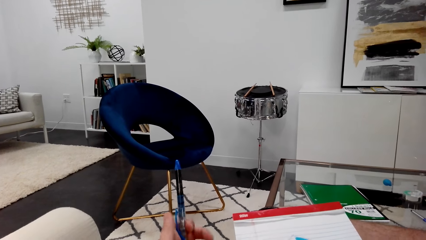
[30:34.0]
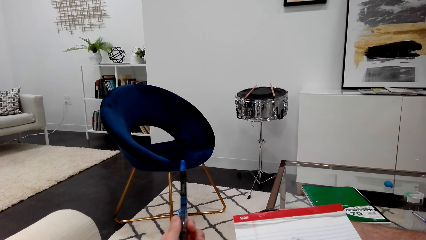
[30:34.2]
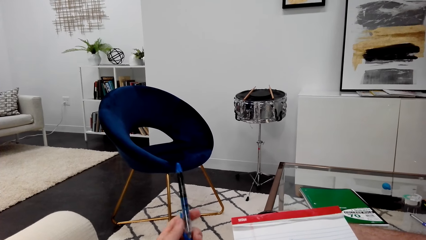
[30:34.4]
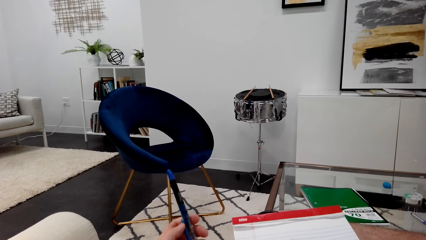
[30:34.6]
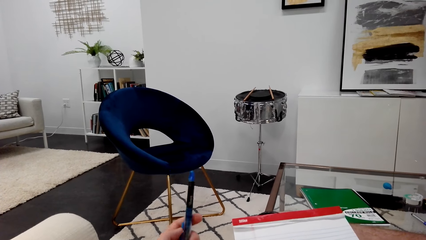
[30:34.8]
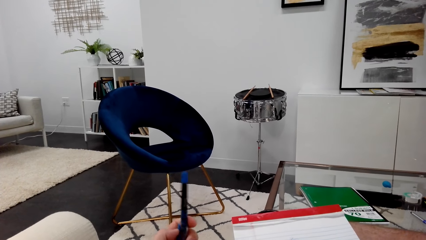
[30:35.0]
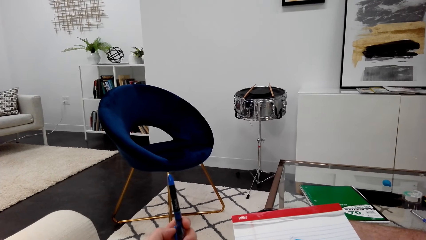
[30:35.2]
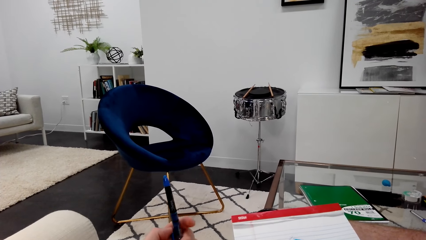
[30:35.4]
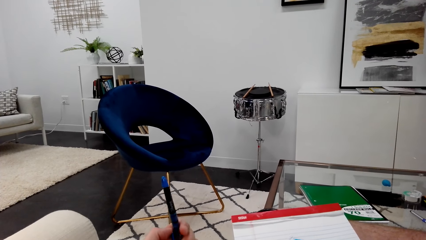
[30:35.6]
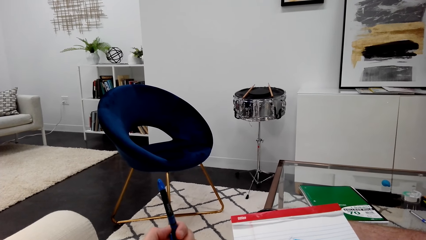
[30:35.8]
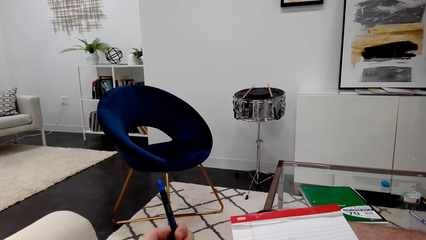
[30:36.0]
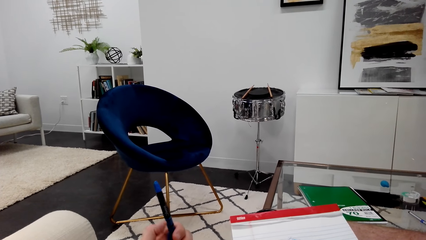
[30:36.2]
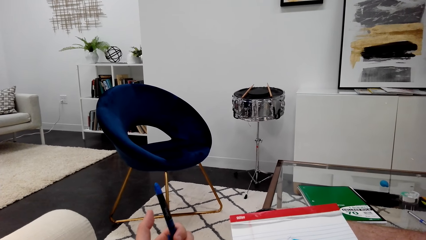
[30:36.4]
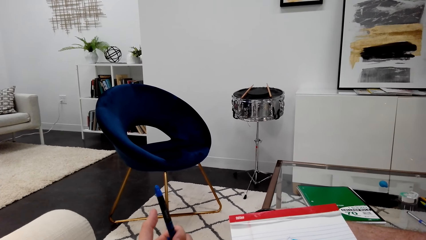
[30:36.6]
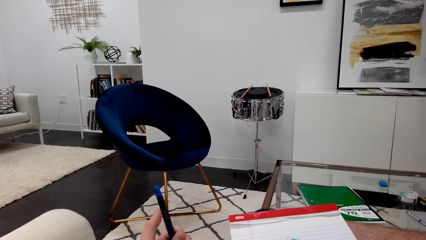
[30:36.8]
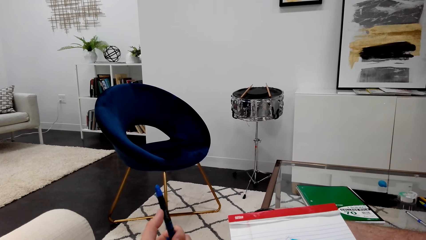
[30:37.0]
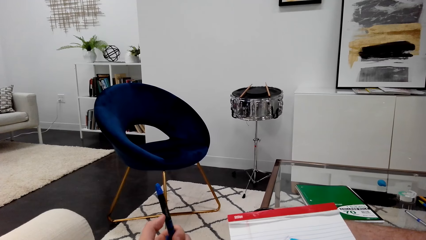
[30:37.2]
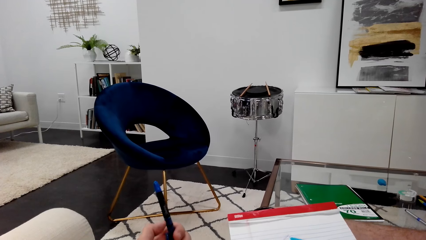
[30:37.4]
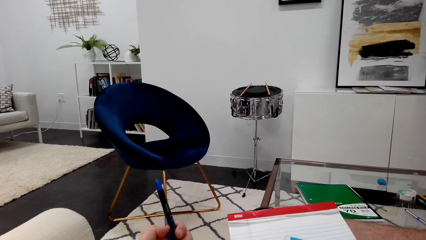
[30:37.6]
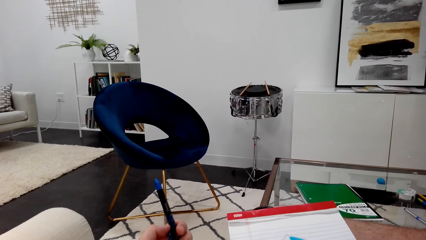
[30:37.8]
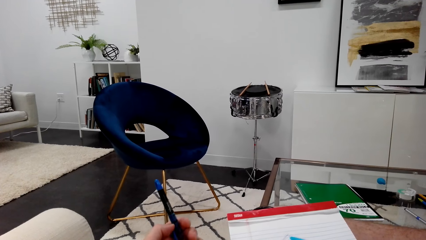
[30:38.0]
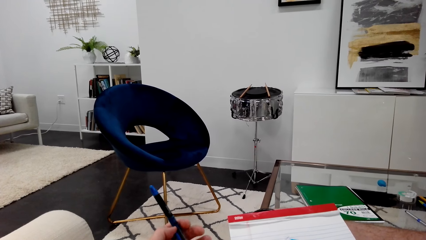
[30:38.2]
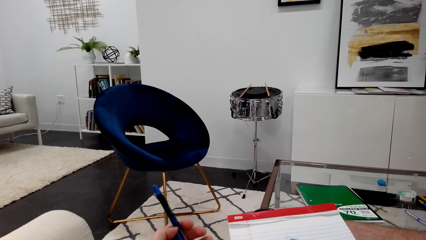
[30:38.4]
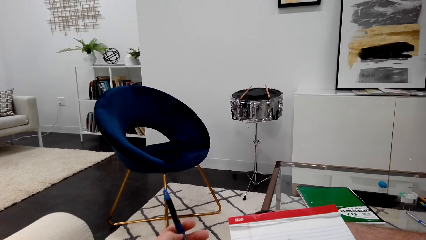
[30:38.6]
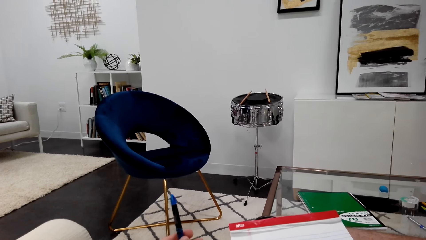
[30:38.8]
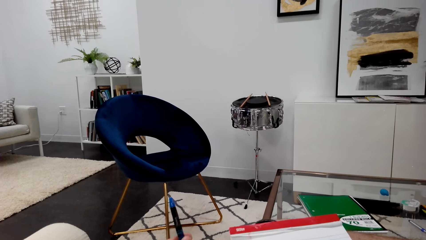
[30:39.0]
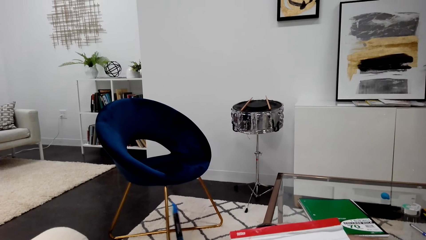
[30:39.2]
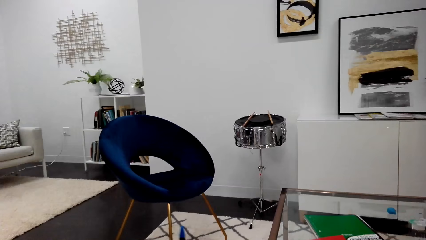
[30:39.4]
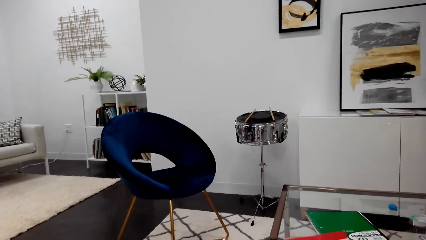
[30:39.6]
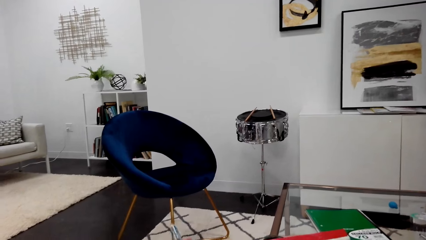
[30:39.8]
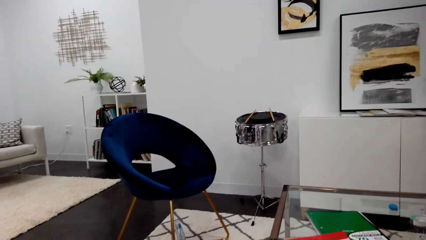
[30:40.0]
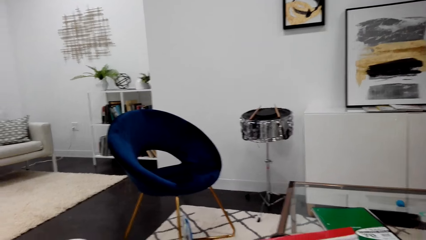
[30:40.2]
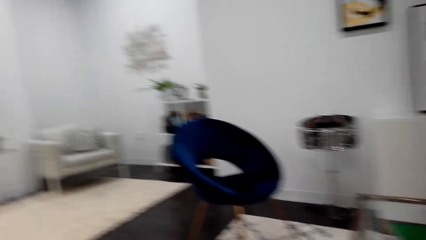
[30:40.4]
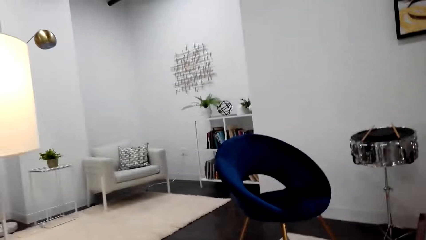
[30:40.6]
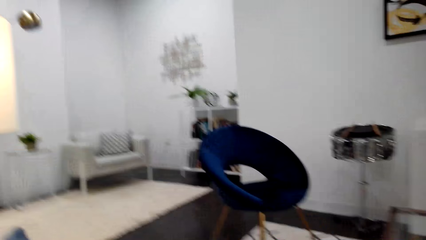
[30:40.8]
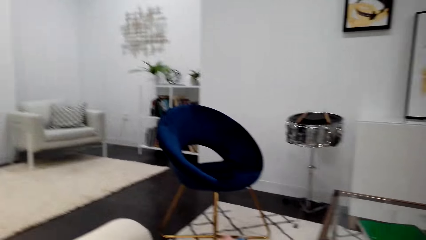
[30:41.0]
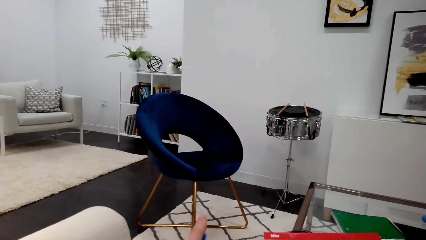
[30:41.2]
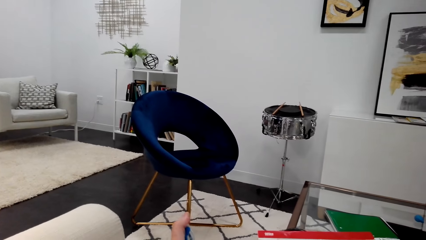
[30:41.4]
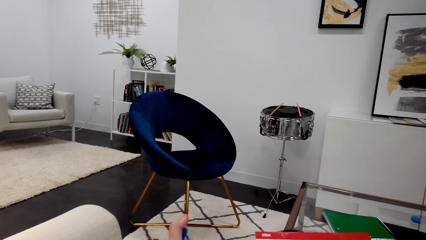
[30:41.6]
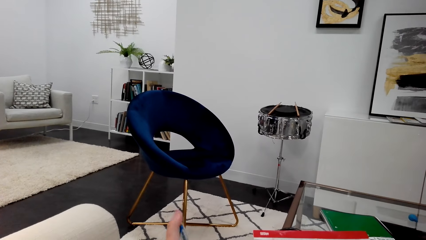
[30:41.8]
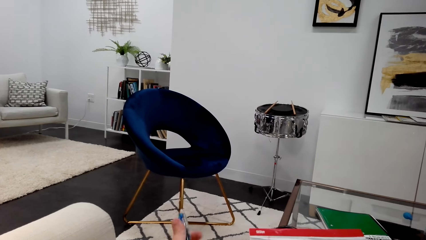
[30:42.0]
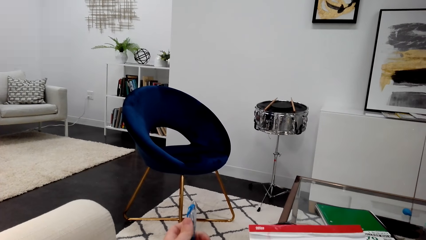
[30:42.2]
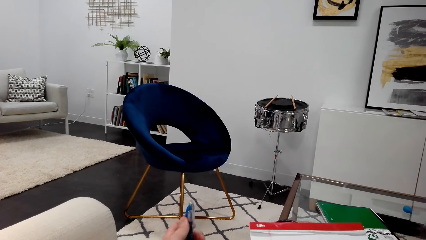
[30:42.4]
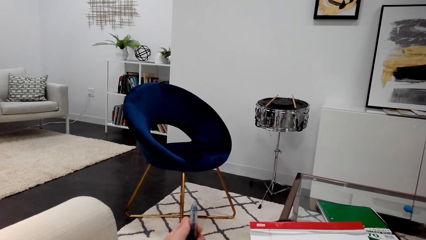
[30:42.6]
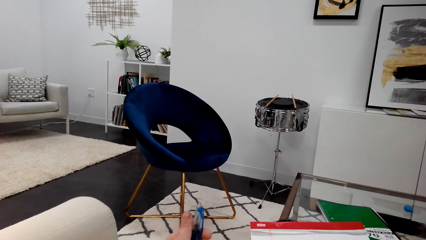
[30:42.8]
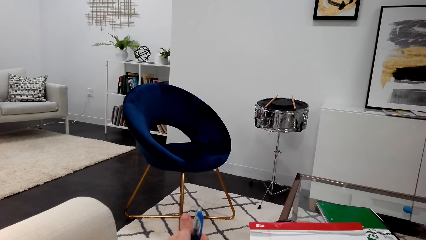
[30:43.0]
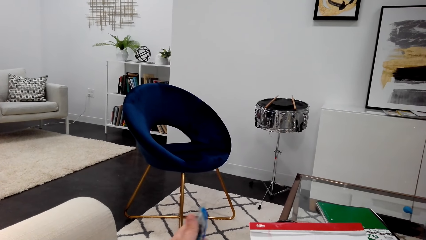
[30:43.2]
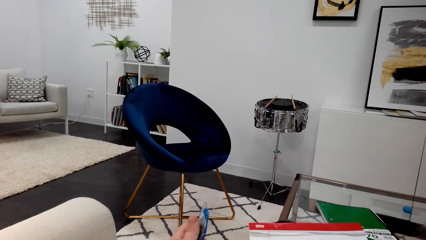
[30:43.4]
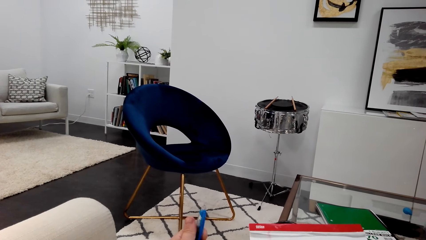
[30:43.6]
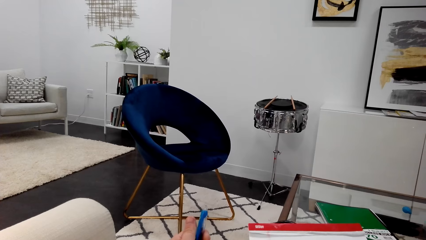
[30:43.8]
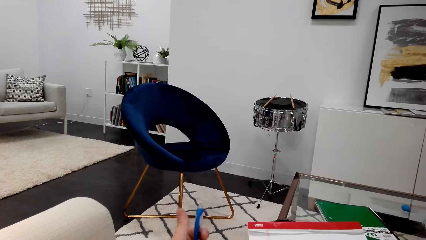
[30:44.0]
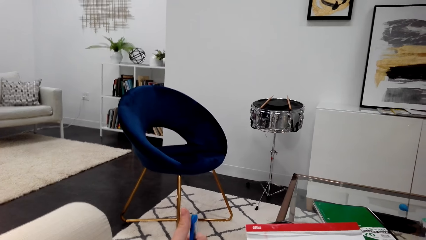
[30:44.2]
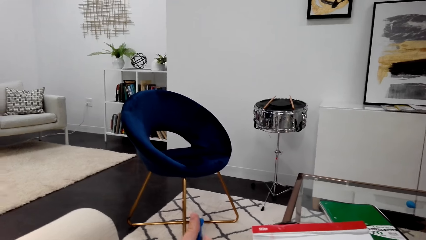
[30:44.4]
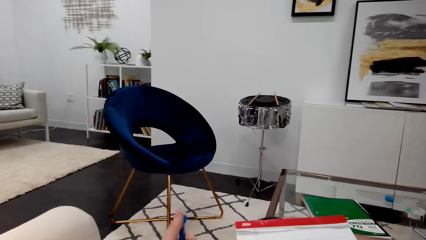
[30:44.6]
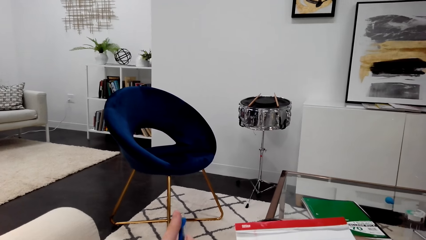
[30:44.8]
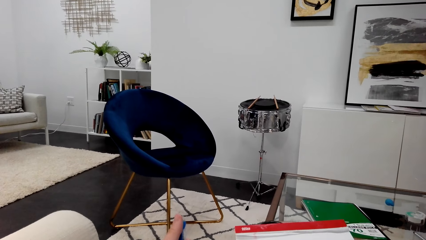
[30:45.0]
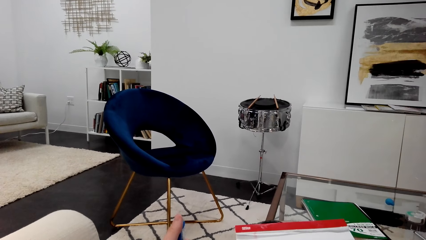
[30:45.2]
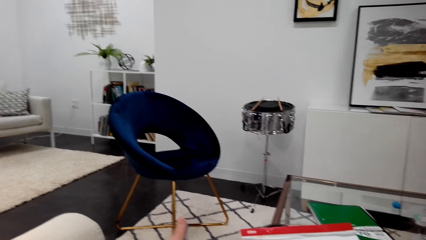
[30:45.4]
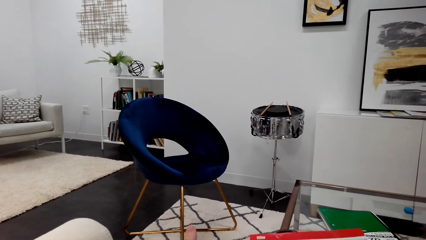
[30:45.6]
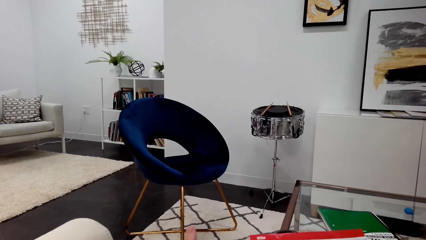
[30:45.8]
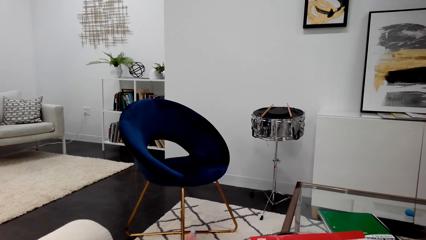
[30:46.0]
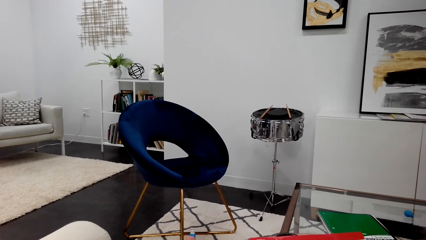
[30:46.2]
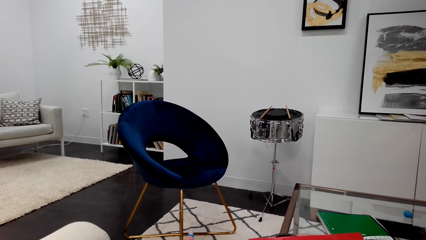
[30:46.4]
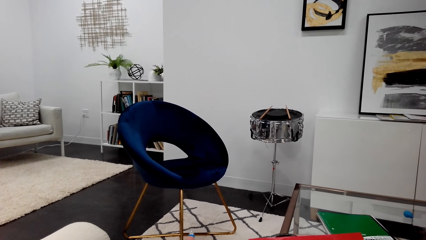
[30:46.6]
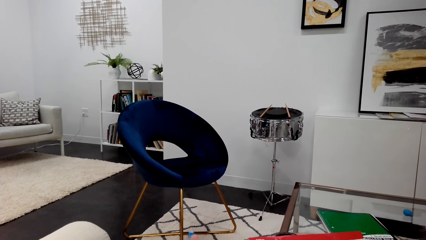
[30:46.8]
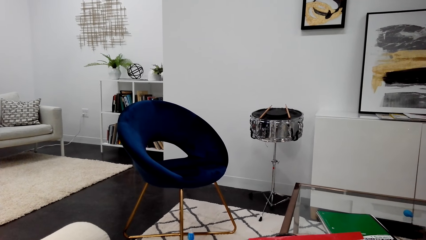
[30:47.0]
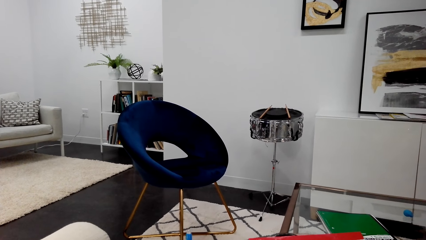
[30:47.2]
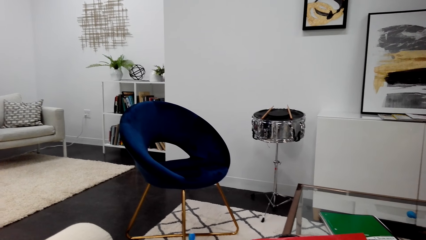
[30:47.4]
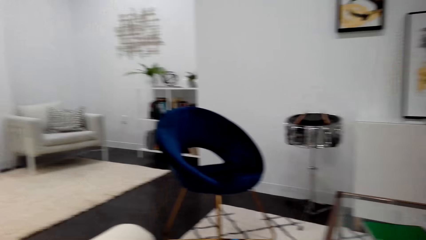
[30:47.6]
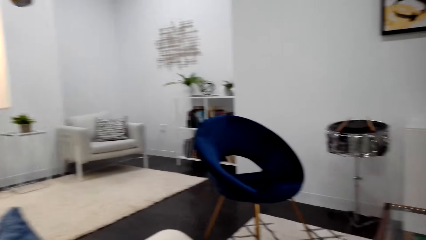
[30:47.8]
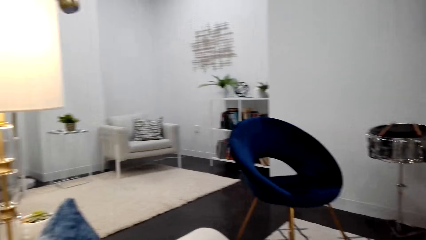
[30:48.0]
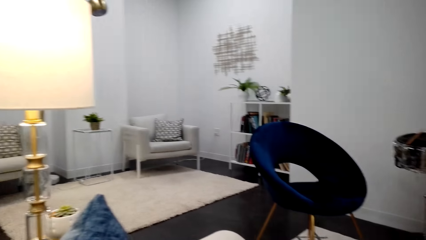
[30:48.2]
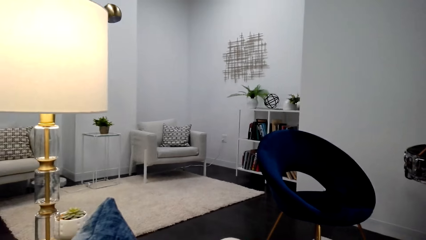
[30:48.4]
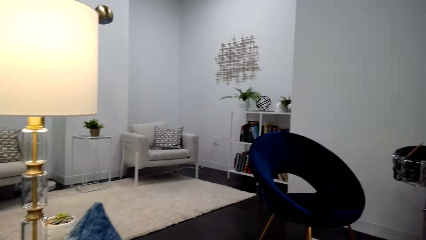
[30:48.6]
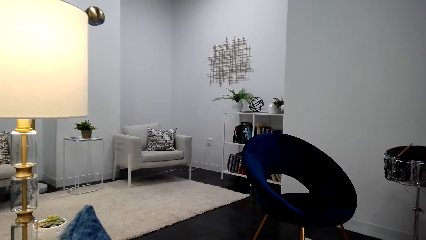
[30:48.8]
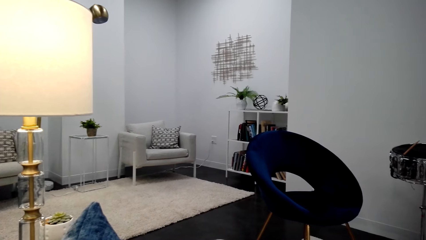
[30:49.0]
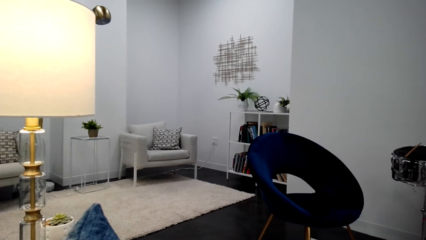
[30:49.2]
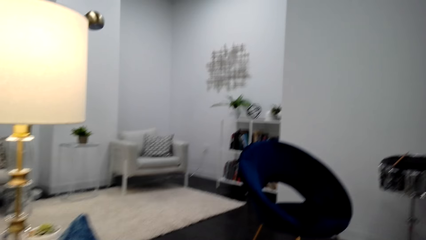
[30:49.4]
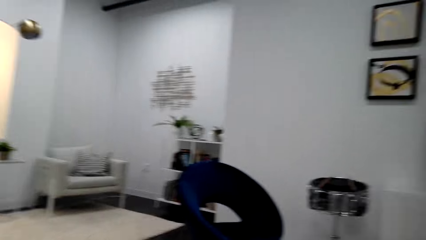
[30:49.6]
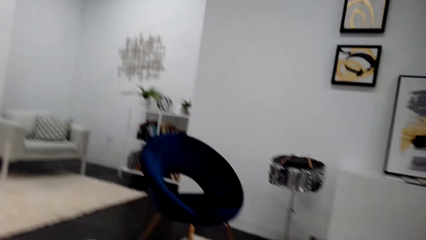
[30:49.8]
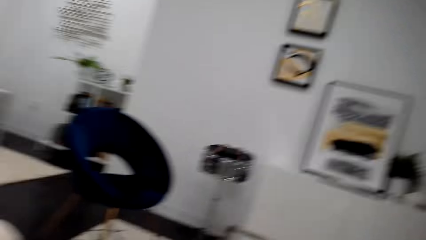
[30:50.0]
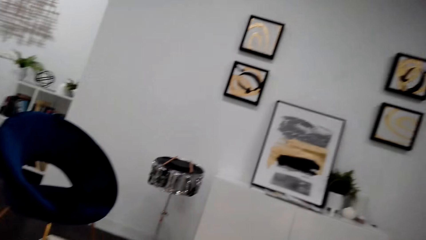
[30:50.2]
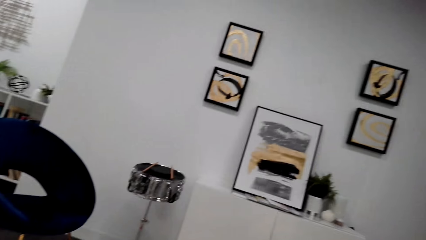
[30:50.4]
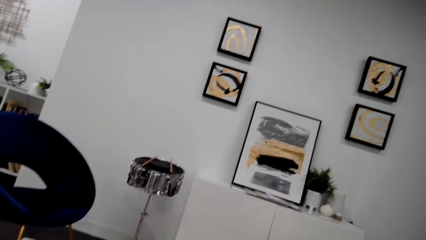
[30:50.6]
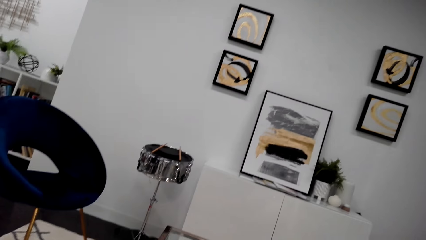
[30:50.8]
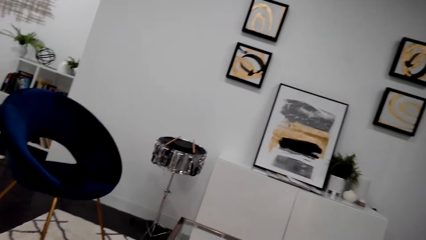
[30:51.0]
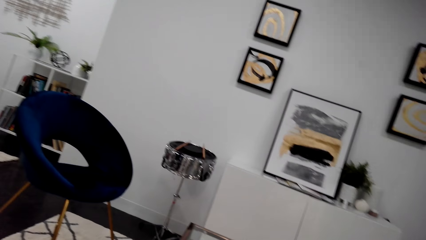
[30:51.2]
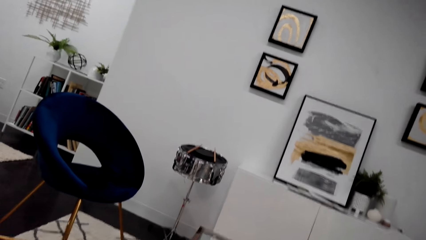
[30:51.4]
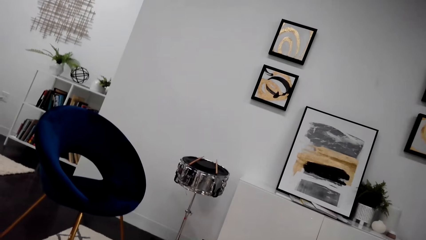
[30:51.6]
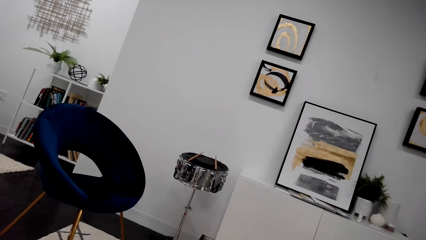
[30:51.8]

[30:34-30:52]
The camera wearer plays with a pen in his hand. He looks around.
